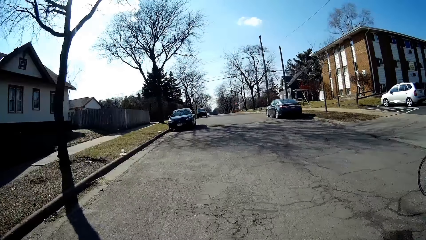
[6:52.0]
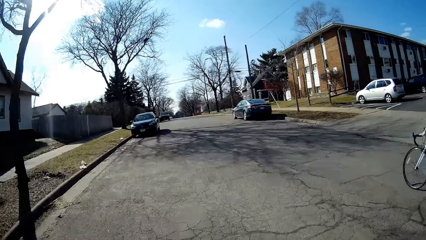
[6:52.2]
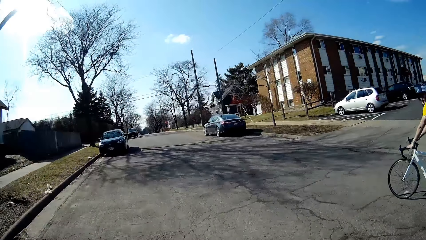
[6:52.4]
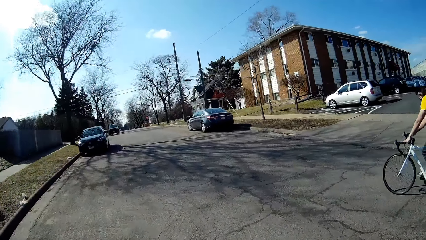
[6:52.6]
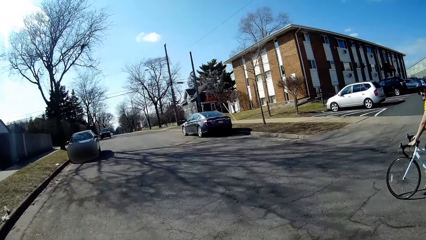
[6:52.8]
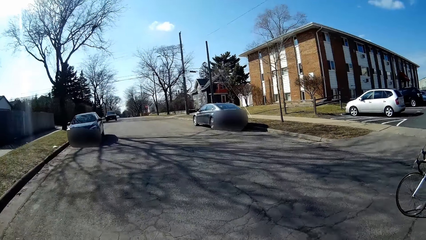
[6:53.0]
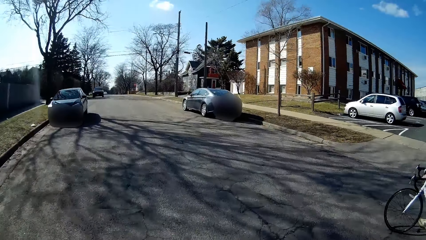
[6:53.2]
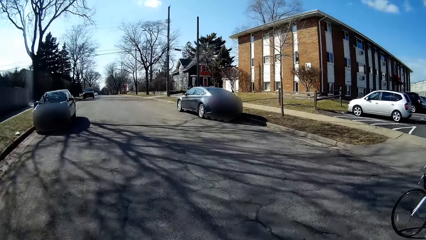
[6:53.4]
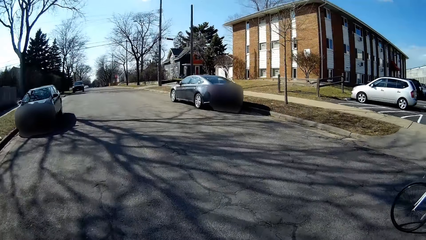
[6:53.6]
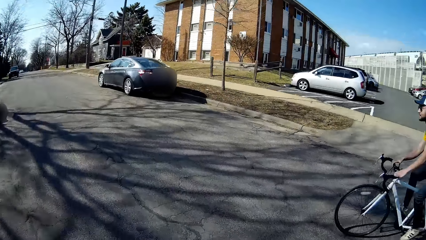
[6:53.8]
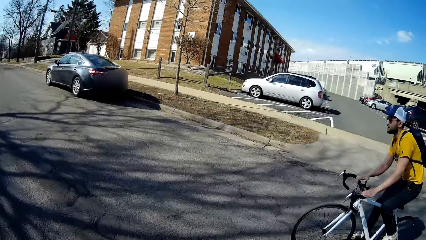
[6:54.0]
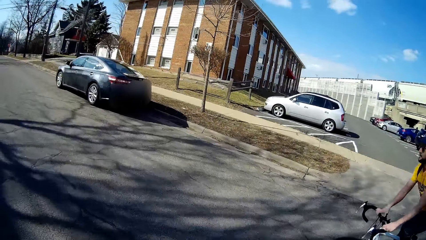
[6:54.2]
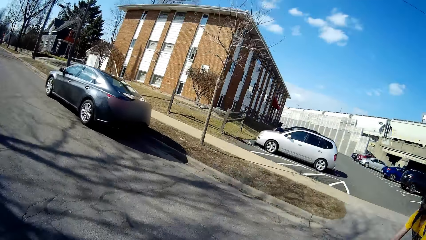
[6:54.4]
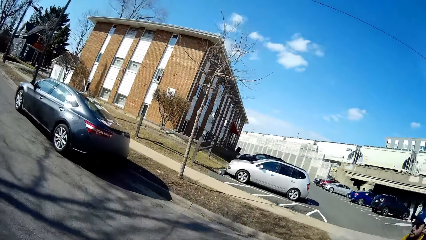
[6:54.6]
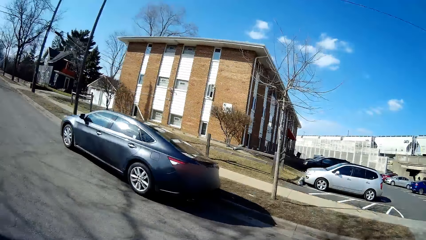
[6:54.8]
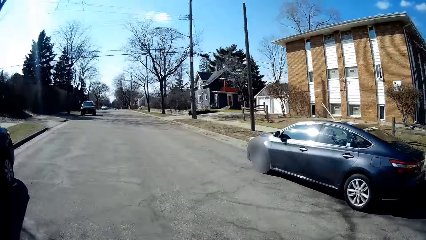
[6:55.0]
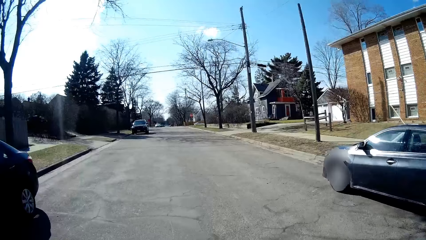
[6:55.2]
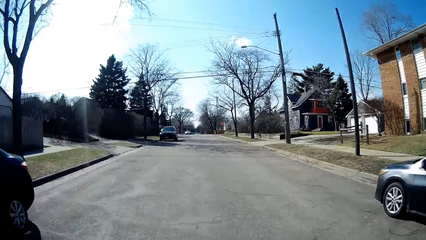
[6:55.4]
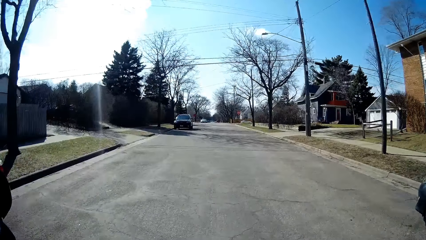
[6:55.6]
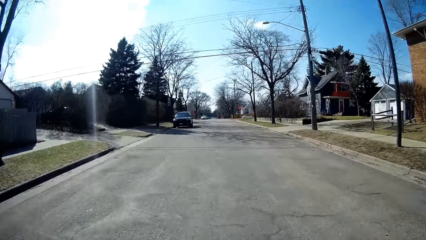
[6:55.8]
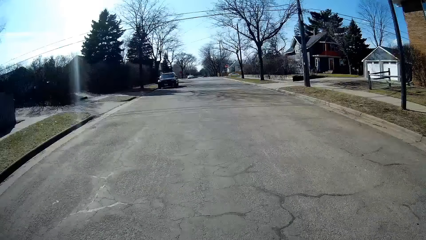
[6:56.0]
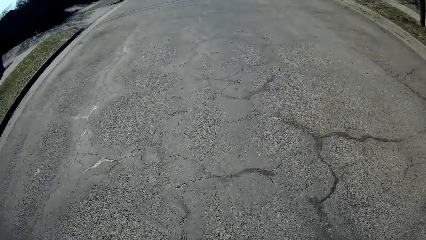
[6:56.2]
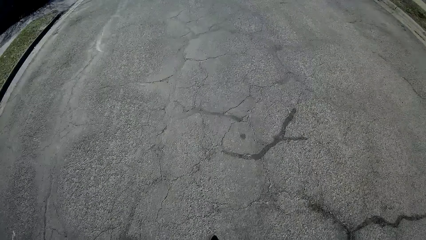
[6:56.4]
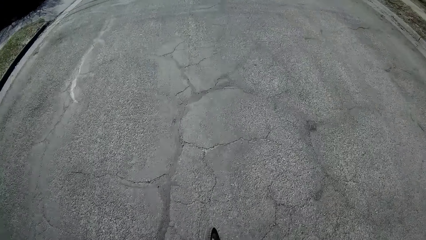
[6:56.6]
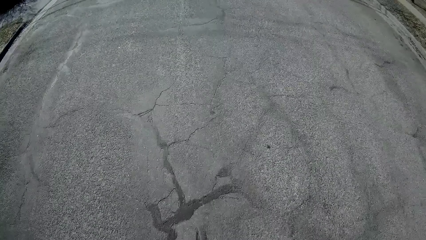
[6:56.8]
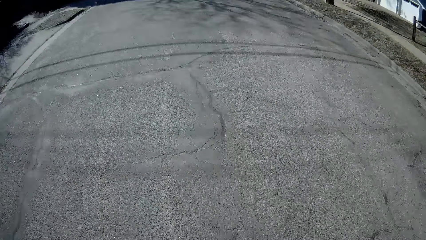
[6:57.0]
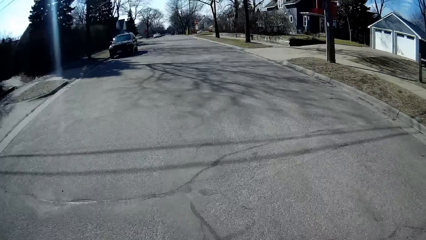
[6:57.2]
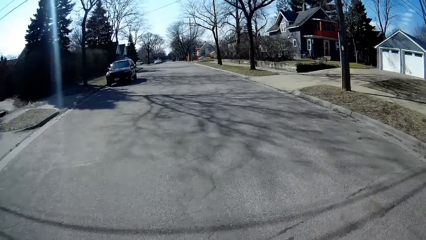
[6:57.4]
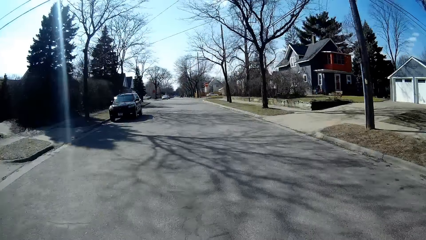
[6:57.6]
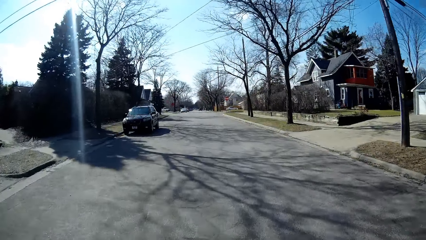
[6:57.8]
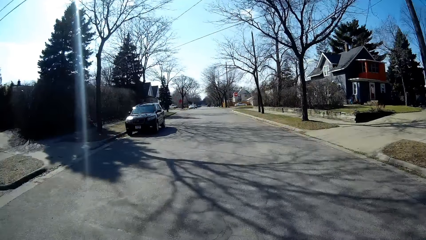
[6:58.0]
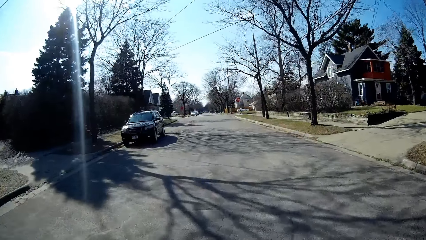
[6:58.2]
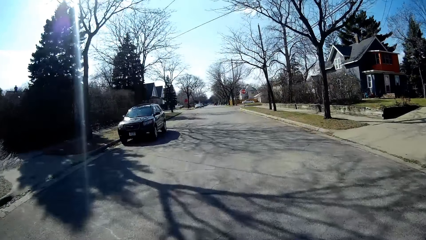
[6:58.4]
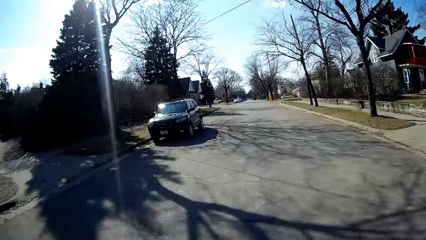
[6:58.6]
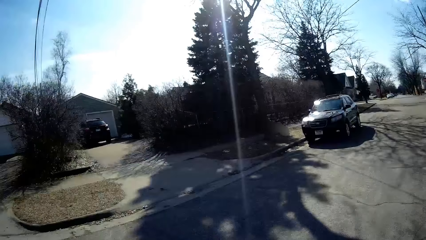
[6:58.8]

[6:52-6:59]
A person looks behind and talks to the camera wearer.

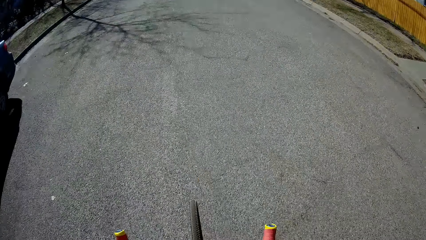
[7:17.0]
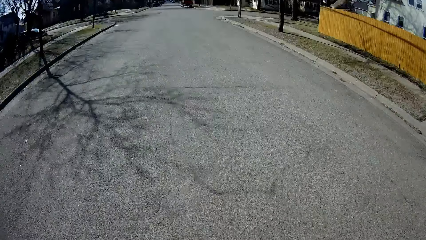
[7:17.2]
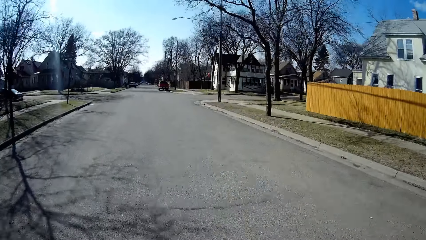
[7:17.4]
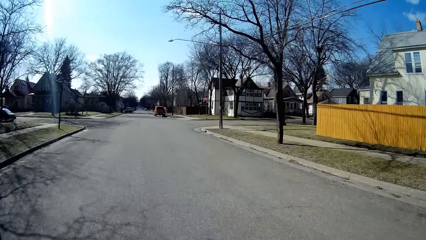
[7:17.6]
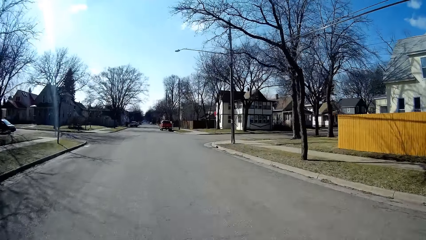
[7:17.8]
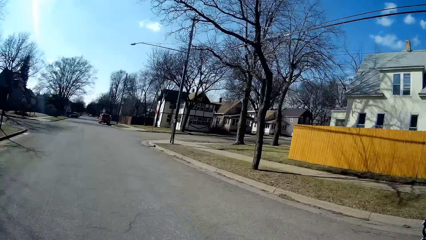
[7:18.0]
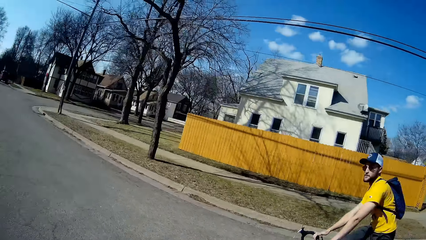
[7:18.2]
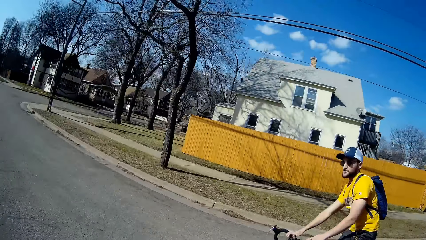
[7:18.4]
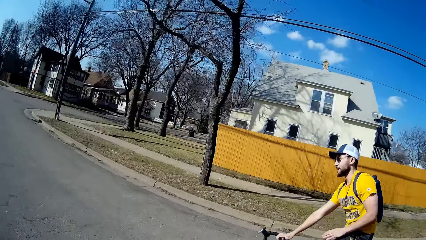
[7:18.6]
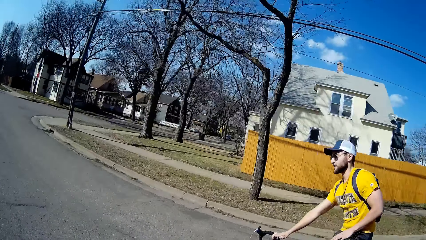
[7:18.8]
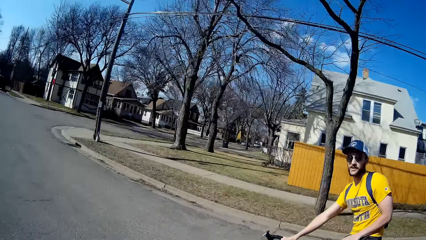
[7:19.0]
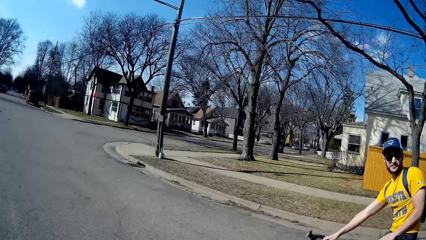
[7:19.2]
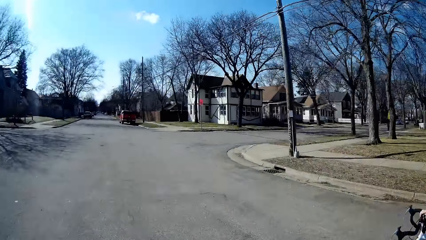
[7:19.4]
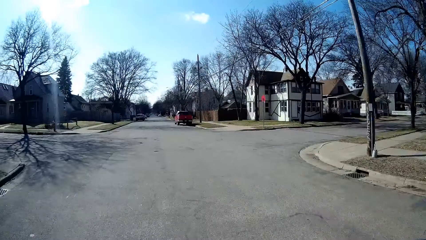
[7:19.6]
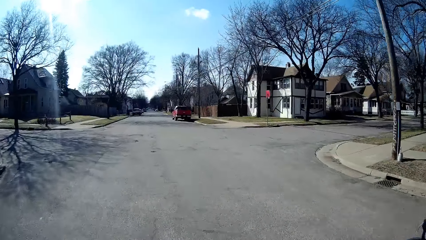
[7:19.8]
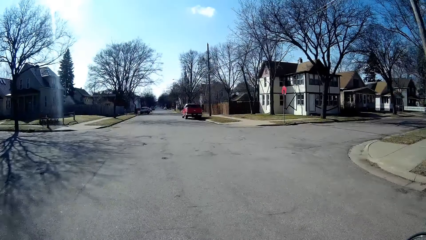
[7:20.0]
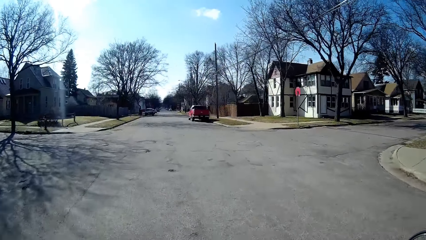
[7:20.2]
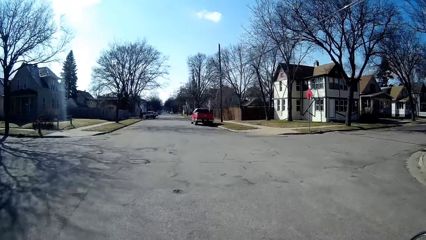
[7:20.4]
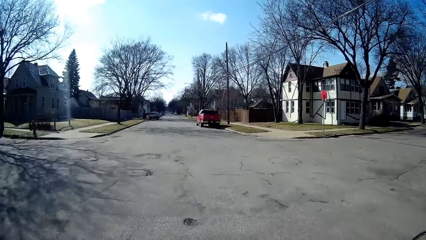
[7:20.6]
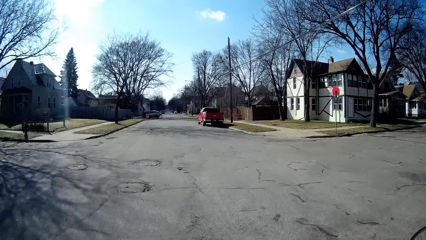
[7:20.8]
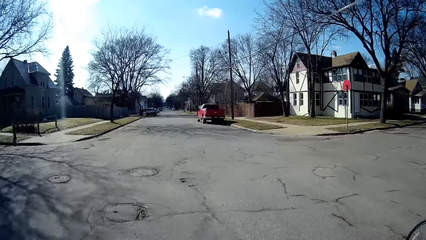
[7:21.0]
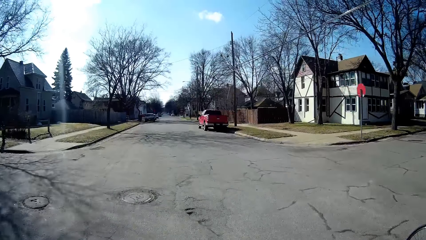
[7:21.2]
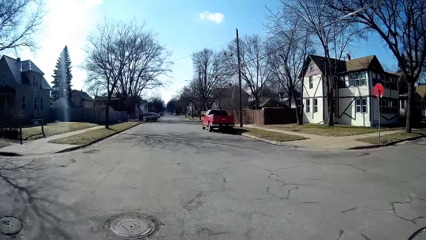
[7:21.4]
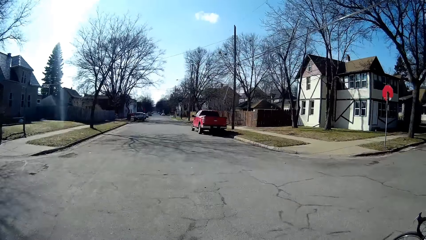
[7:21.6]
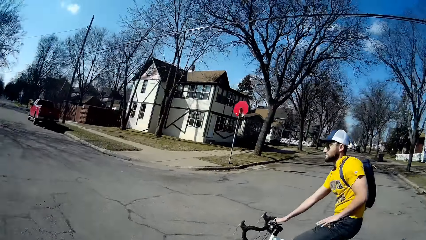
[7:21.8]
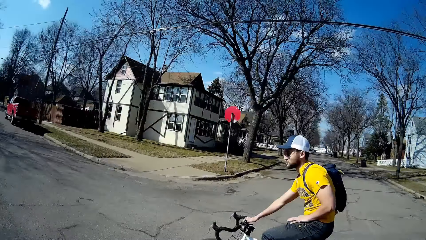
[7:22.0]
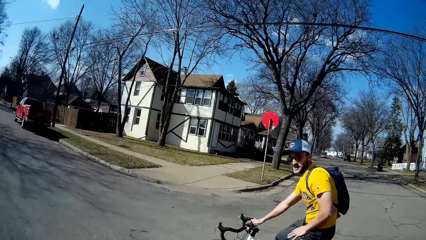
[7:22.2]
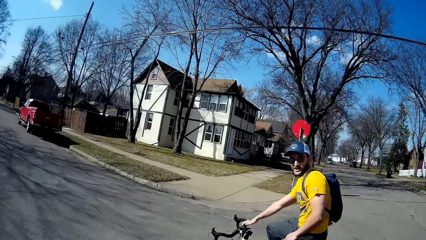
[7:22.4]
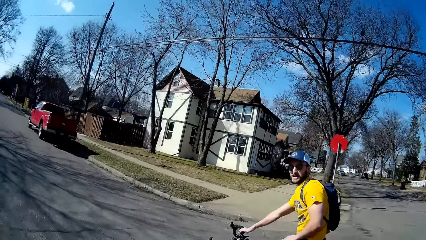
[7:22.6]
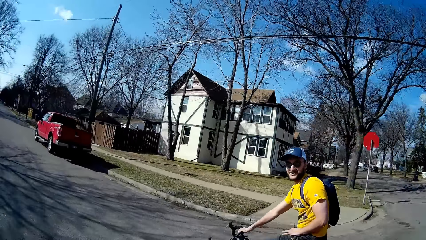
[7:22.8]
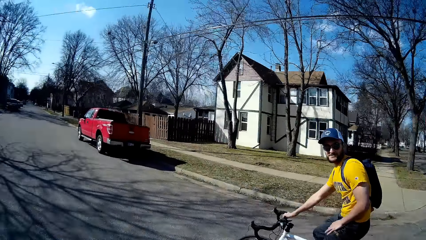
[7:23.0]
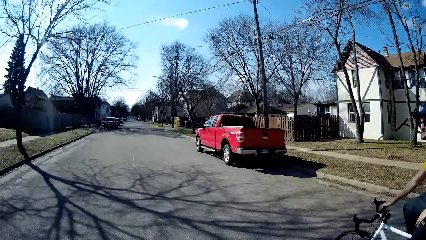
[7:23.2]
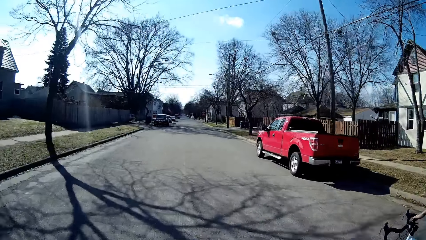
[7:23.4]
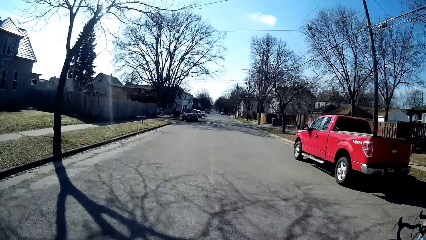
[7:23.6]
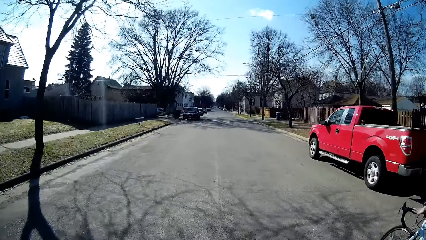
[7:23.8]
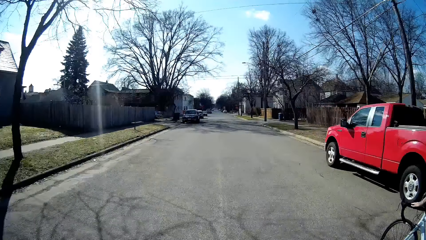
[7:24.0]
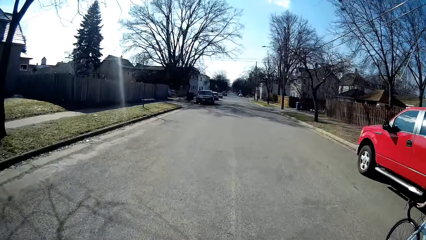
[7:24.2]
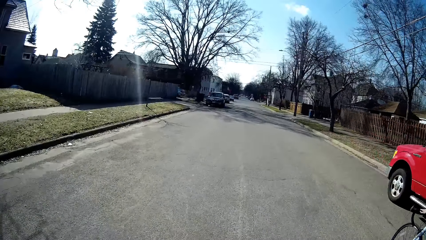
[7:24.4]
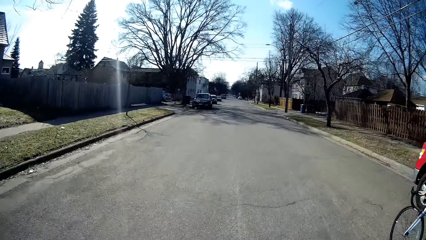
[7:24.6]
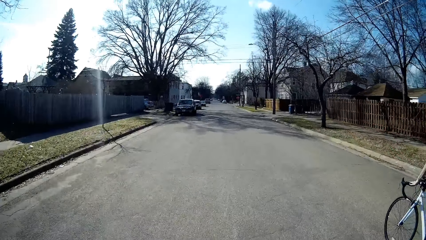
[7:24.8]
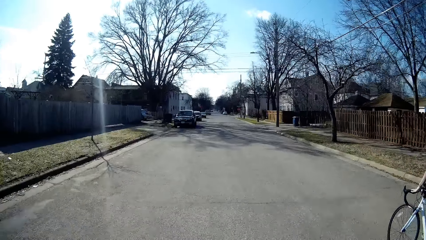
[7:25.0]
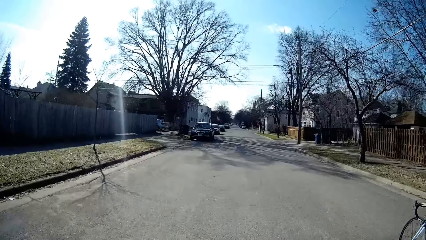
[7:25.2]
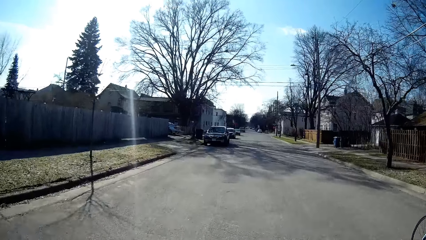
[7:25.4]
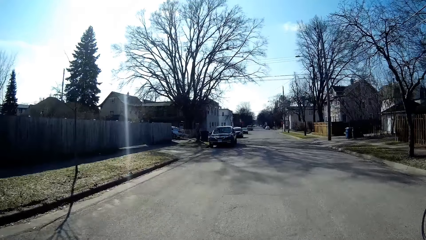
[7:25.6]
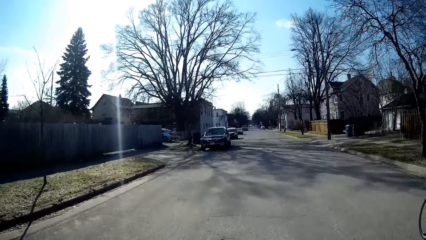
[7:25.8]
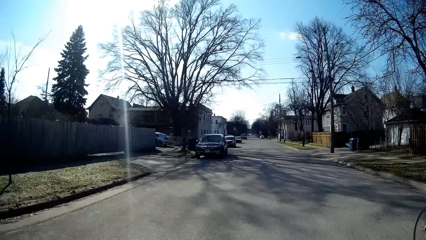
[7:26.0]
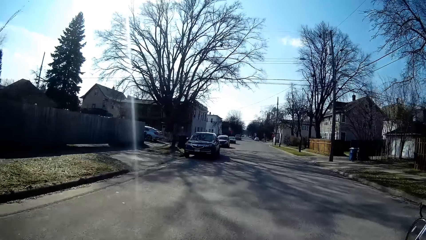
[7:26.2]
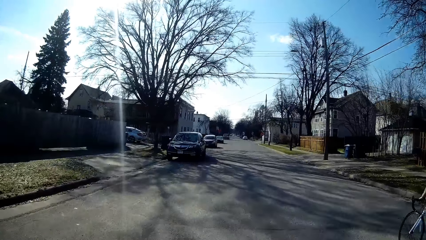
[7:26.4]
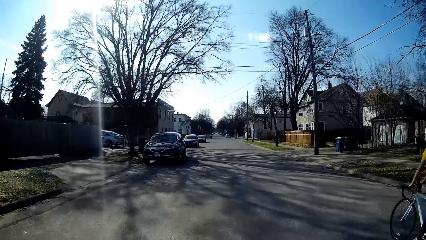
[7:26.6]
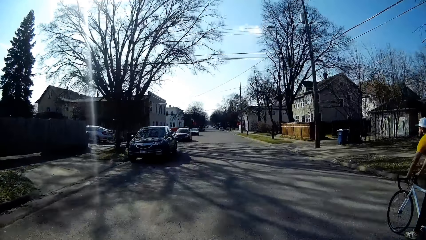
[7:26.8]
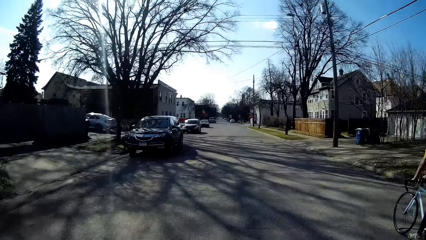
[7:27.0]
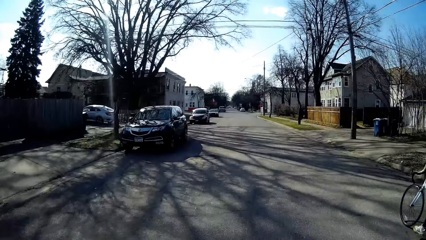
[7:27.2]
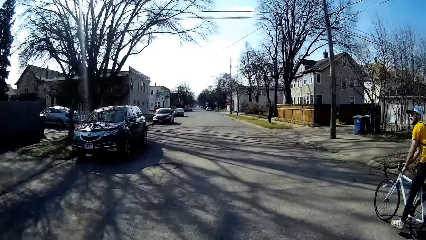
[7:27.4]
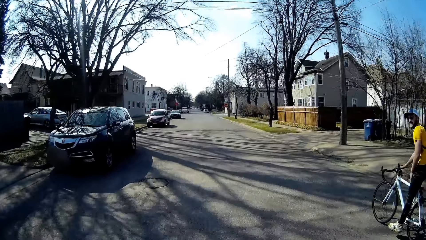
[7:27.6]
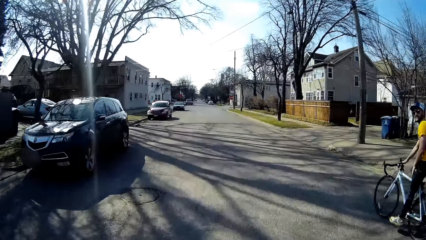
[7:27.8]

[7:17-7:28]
The camera wearer talks to a person. They ride the bicycle. They talk to the person. They ride the bicycle.
